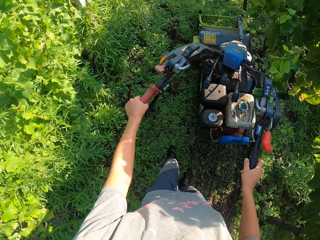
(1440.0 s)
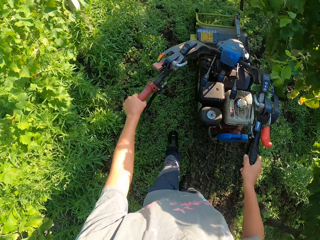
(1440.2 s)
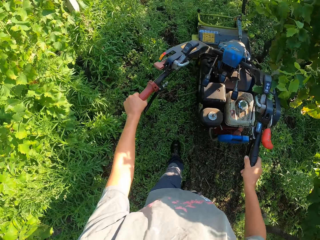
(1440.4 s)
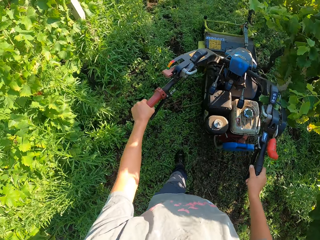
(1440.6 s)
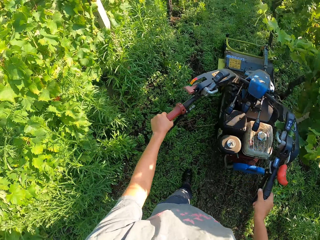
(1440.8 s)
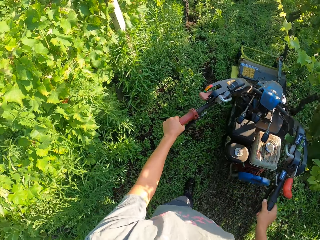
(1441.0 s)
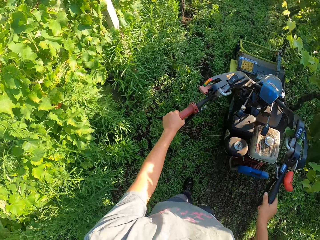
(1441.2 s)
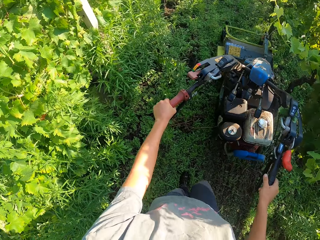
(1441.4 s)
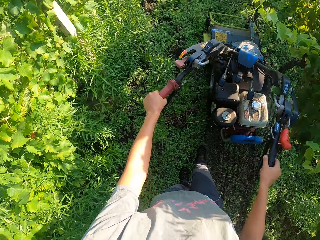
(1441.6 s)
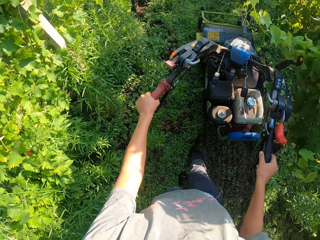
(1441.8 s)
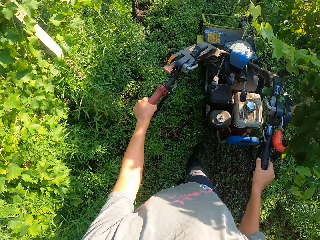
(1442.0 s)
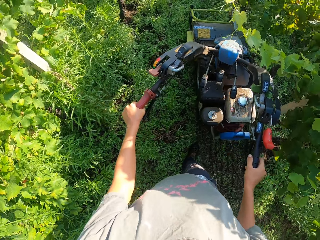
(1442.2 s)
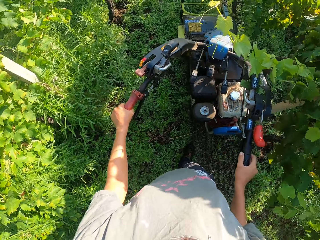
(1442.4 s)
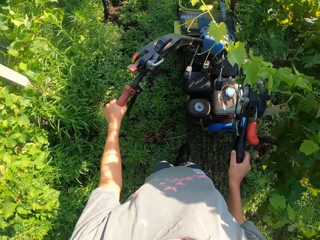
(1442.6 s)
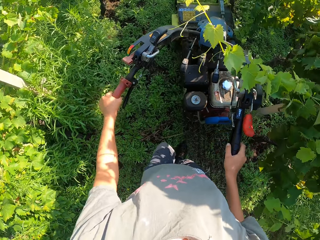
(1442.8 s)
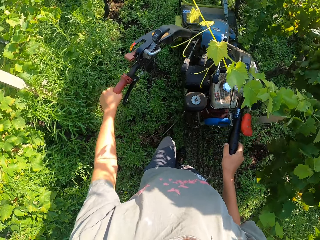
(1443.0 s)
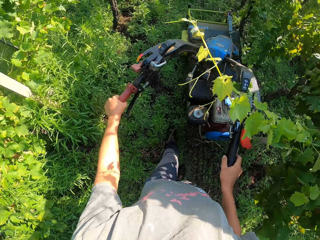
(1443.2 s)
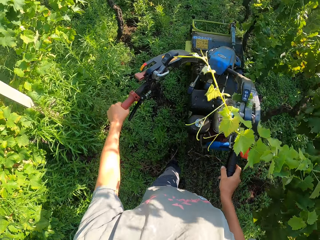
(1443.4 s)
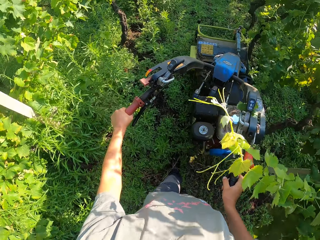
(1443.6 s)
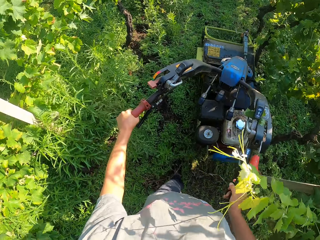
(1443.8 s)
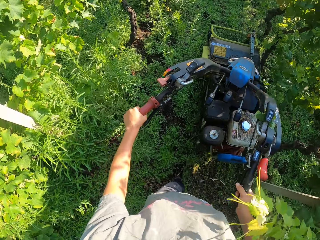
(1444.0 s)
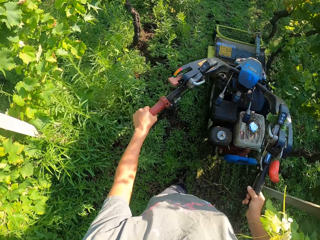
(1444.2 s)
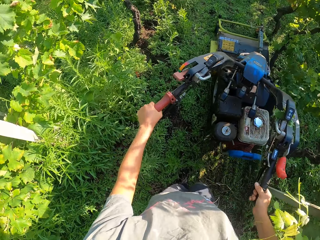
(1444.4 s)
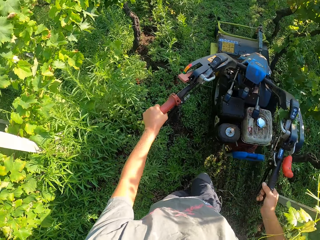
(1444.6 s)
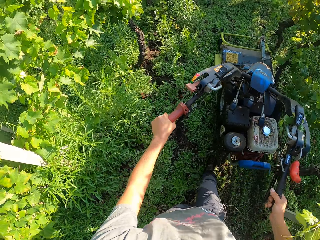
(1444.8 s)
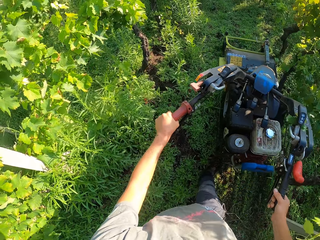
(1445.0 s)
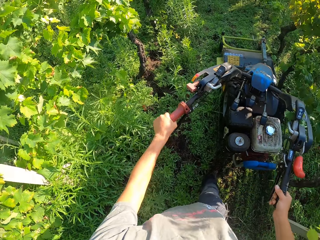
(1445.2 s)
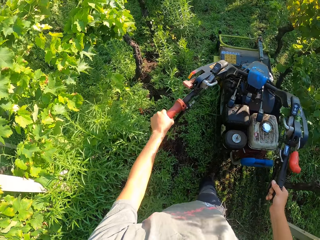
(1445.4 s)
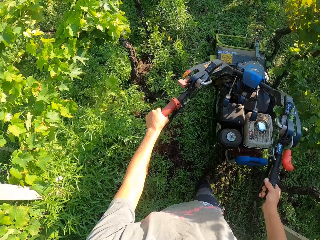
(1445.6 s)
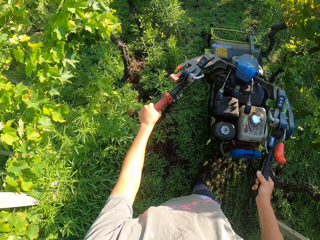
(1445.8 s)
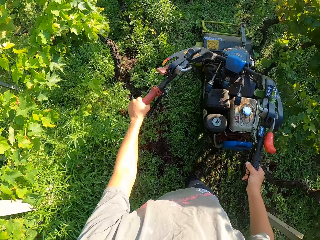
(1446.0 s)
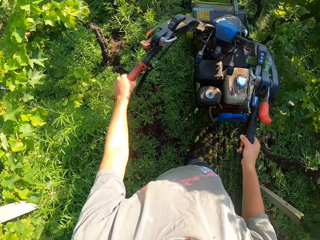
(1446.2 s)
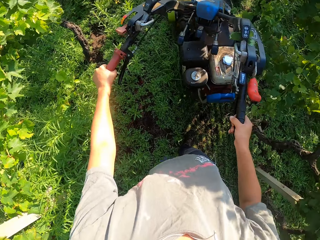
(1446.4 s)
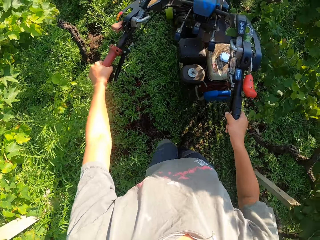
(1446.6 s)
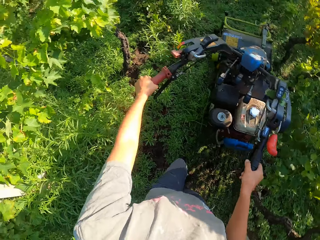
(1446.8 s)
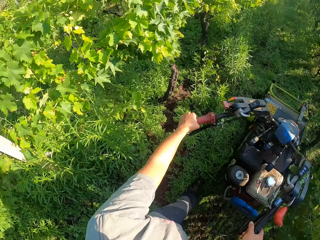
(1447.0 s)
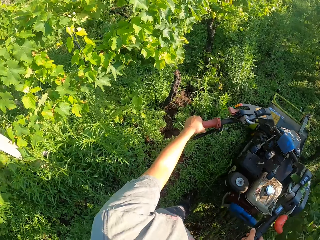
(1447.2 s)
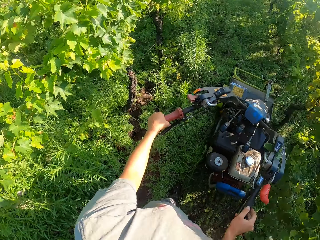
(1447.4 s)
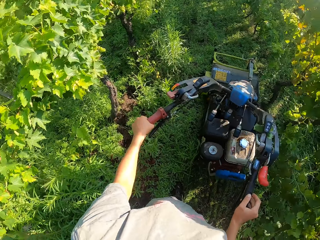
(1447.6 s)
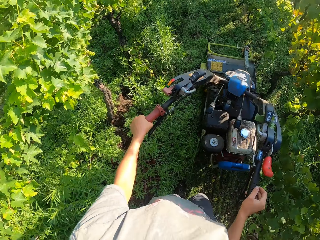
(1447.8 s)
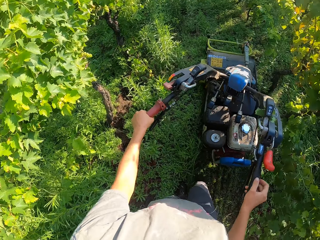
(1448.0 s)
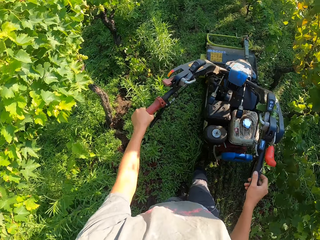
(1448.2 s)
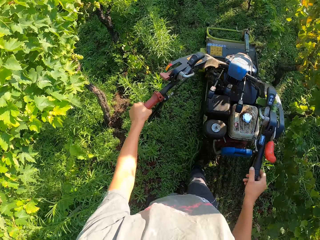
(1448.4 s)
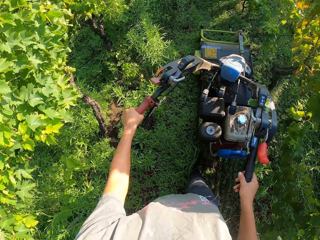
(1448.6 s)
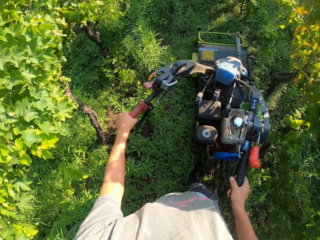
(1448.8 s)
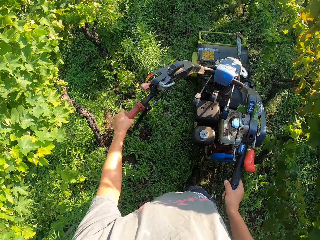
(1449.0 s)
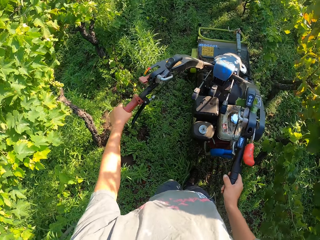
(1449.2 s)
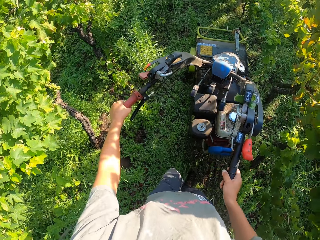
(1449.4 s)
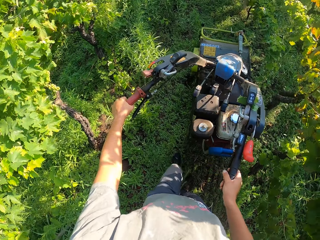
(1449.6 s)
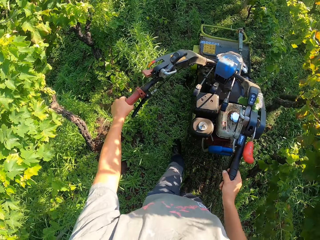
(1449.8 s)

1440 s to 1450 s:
The camera wearer walks past a long plant to the right. They cut grass with the lawn mower.

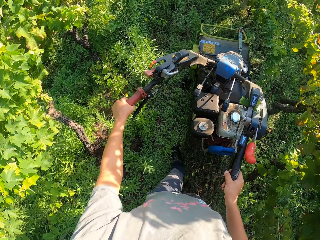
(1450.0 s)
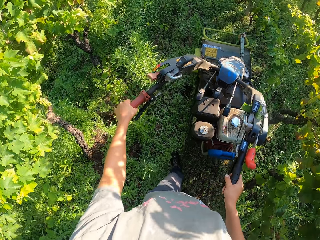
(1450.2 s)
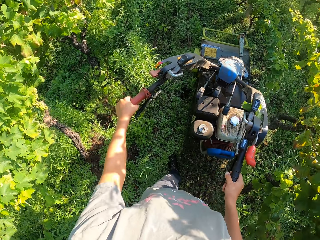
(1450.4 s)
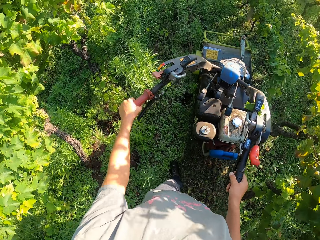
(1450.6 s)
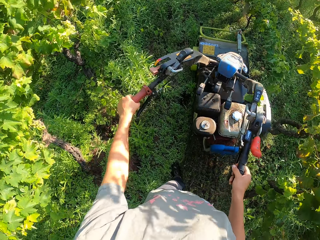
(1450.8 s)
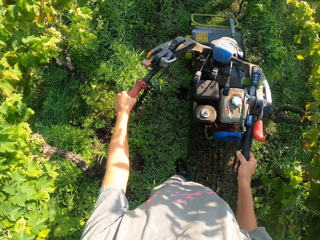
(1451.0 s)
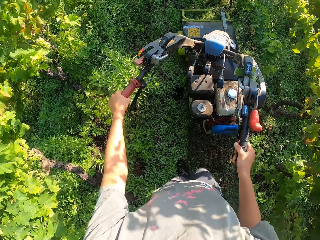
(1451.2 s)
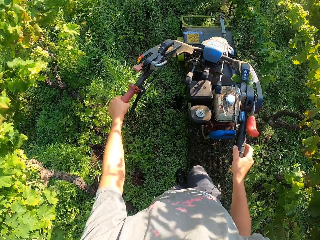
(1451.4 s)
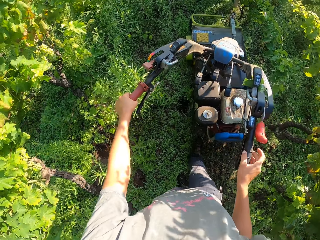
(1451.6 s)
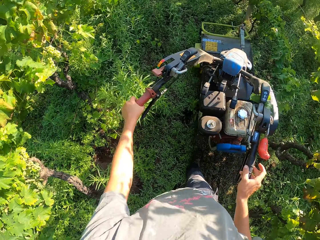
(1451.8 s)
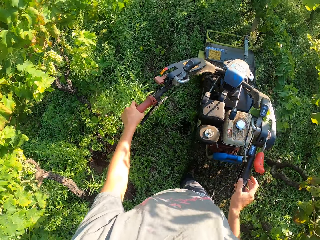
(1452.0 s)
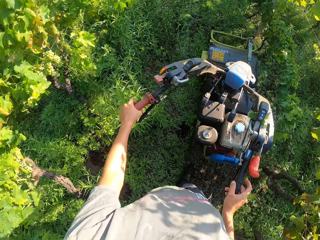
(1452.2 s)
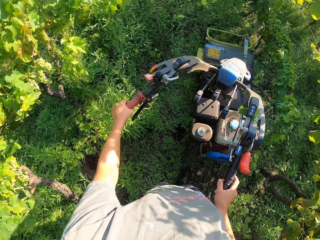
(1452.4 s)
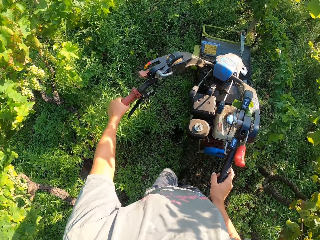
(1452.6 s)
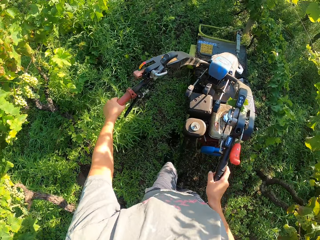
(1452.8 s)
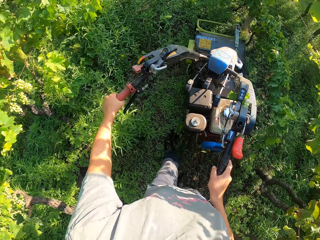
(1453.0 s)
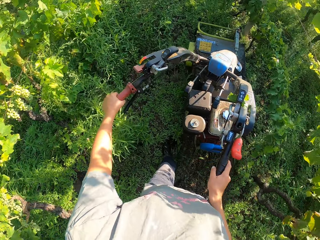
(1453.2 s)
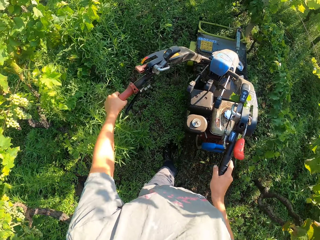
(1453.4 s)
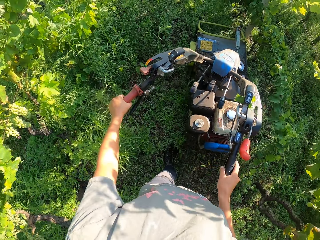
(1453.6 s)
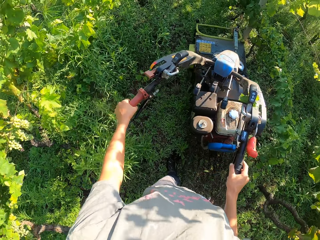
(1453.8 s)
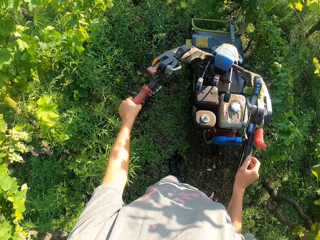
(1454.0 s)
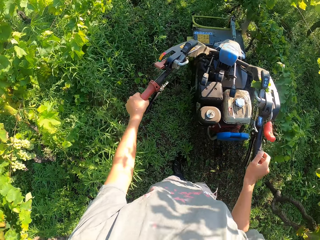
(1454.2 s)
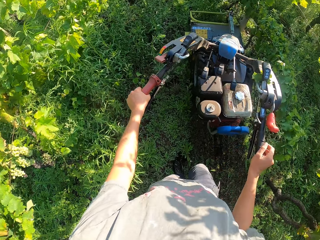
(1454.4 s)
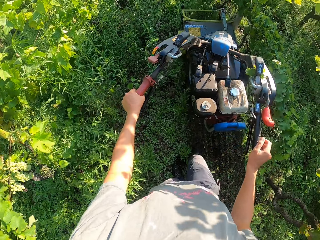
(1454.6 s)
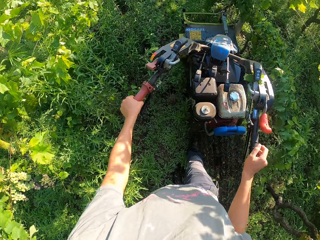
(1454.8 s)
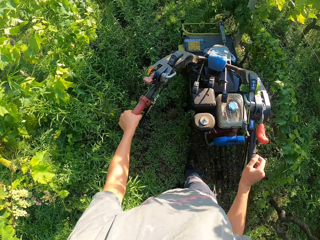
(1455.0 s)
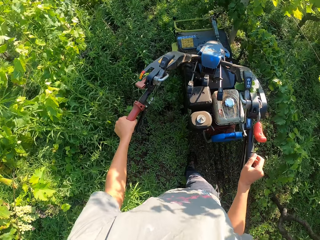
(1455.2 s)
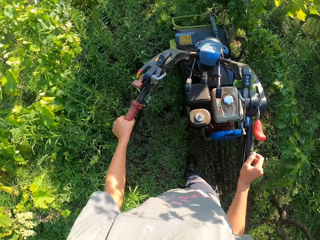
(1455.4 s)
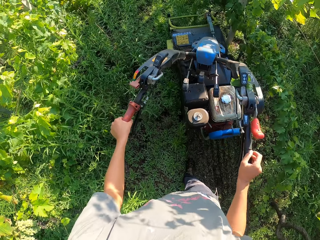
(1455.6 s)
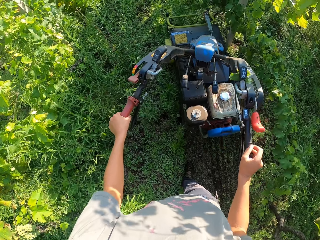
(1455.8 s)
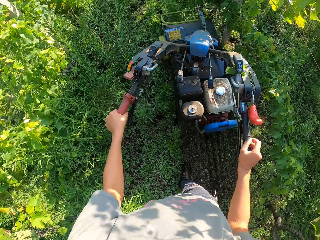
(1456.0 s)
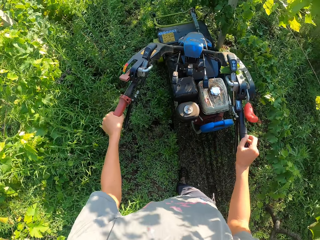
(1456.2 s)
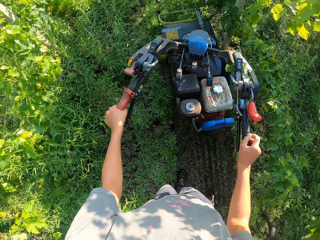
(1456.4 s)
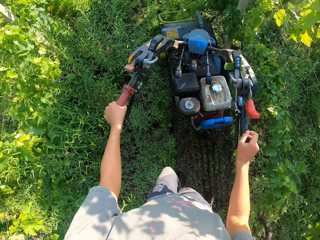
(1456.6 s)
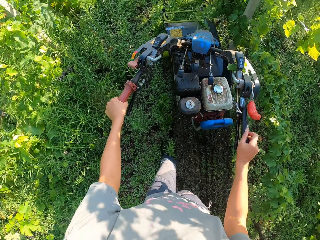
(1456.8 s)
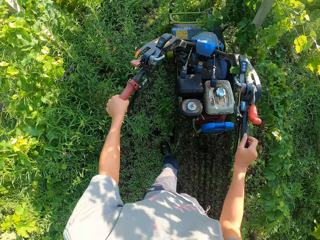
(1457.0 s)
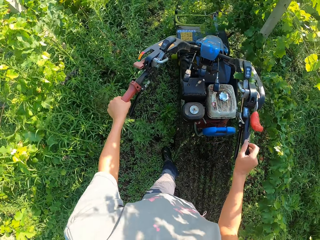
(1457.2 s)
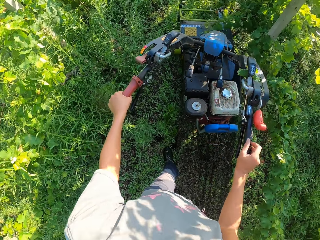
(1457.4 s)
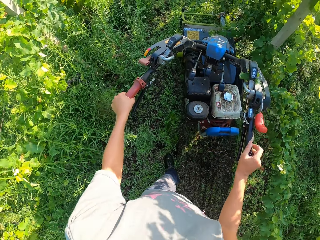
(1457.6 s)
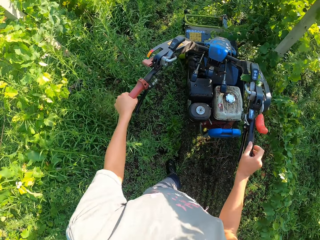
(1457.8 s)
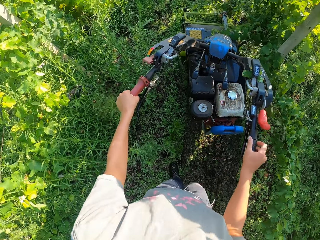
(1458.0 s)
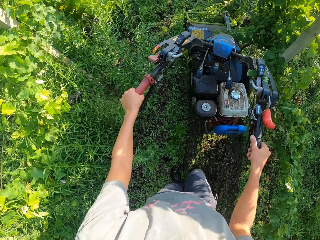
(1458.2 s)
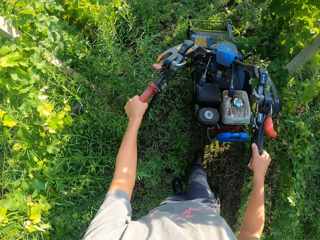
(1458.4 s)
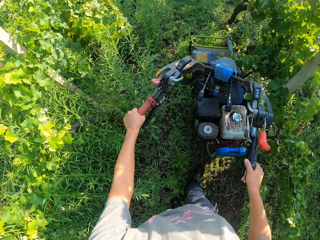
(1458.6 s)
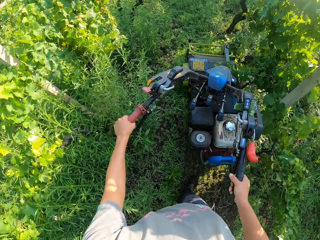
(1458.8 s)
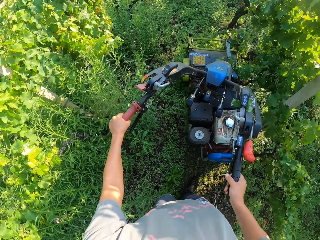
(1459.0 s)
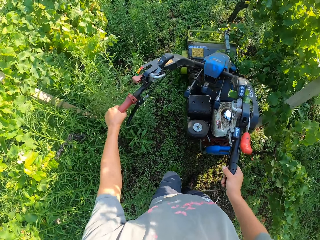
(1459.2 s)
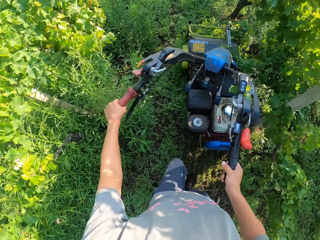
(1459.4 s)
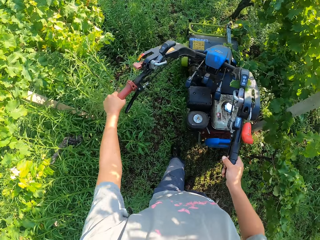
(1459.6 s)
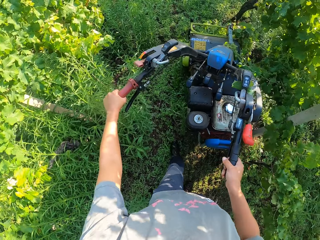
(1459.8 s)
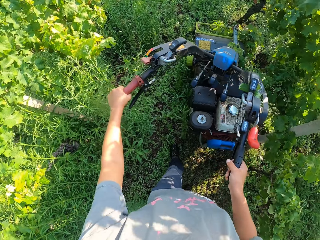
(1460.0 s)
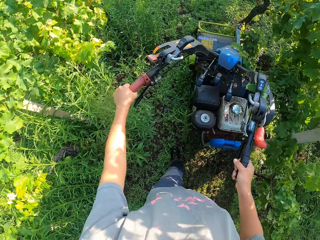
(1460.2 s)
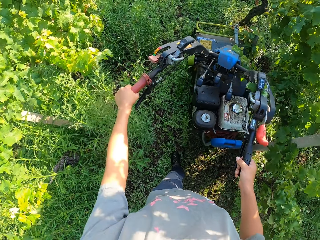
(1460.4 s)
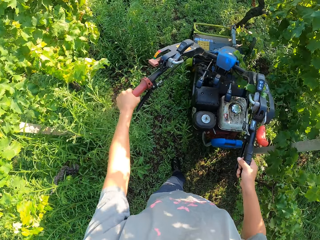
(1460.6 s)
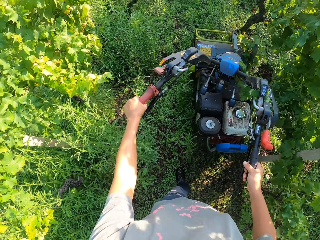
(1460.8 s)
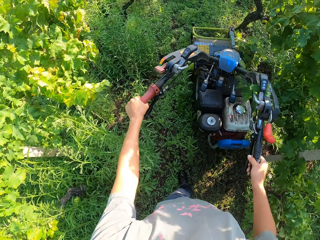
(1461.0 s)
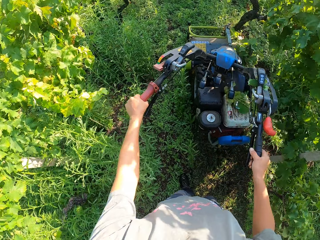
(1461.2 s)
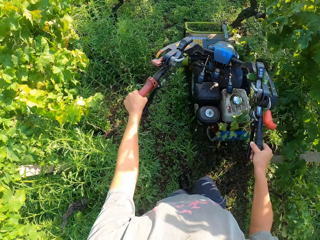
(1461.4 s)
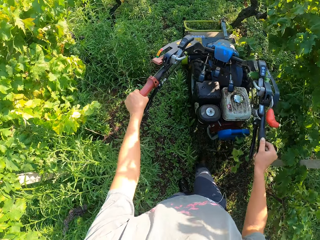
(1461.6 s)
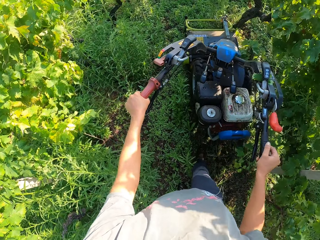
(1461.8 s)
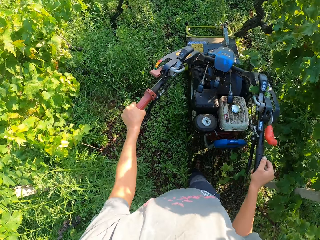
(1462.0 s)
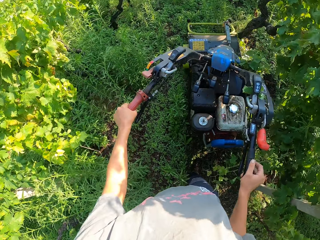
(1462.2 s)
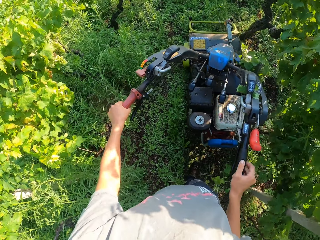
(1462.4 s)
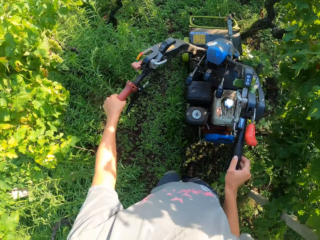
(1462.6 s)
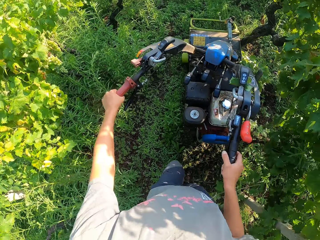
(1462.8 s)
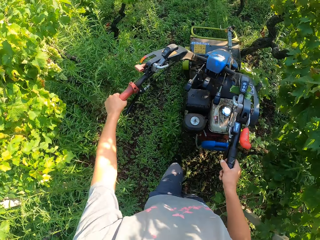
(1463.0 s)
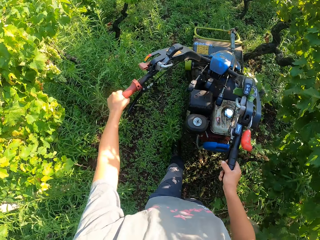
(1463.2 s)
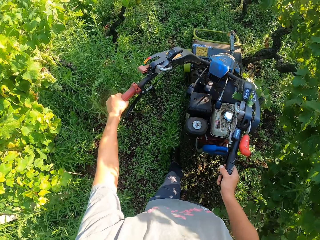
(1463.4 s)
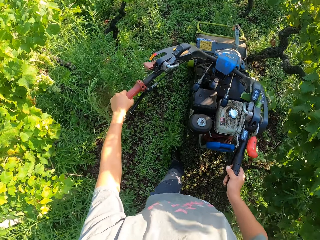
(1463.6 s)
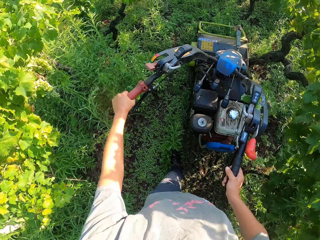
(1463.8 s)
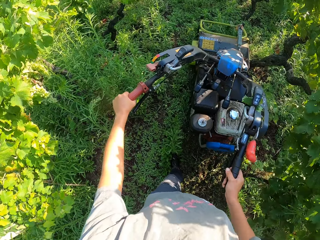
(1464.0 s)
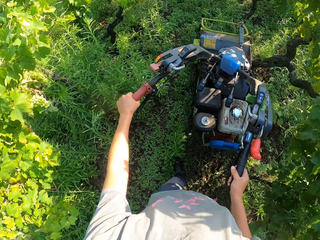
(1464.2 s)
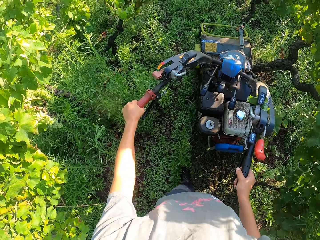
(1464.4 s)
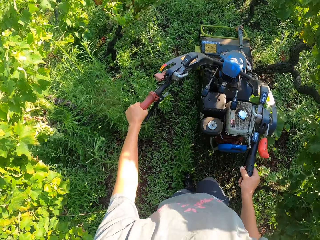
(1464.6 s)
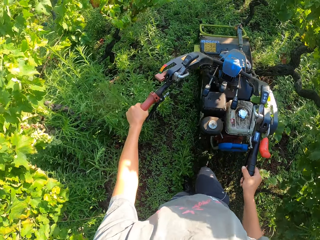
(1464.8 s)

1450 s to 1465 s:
The camera wearer changes the position of his right hand. He cuts grass near trees on his right.
